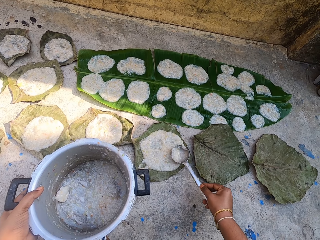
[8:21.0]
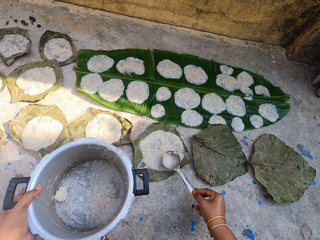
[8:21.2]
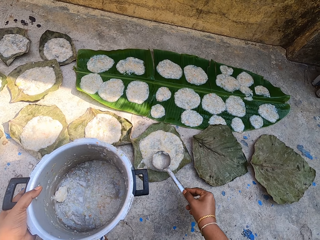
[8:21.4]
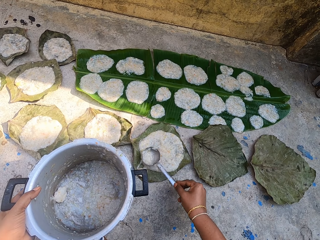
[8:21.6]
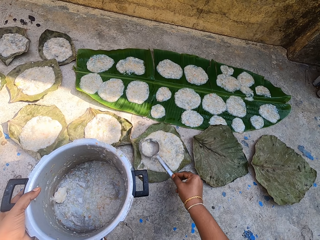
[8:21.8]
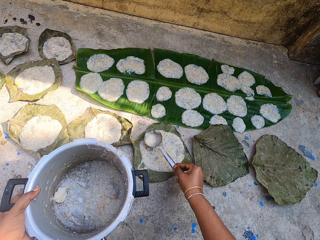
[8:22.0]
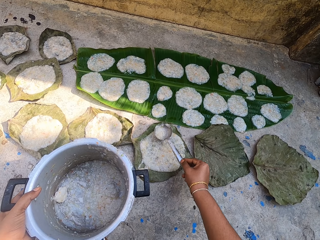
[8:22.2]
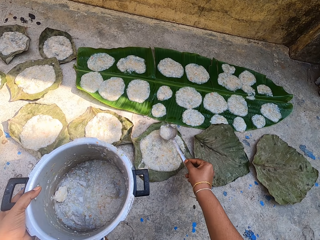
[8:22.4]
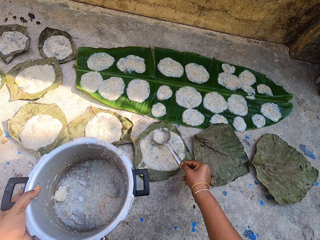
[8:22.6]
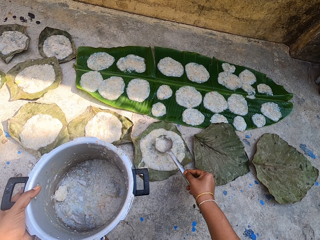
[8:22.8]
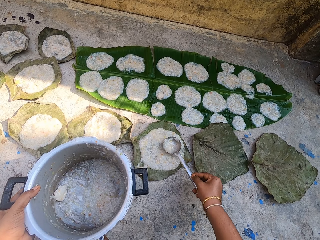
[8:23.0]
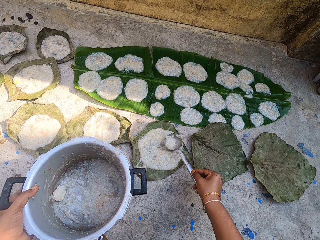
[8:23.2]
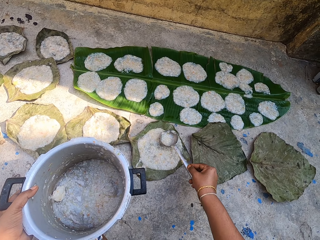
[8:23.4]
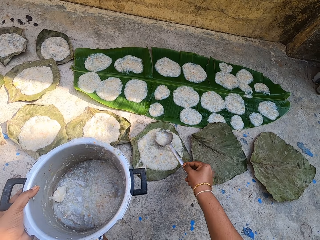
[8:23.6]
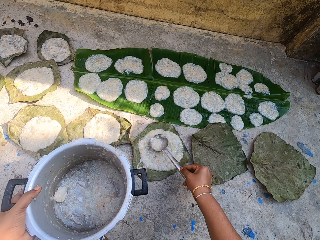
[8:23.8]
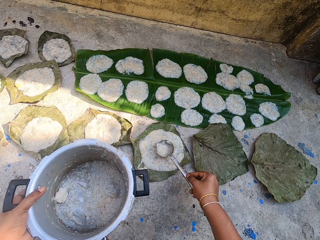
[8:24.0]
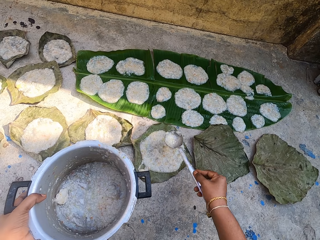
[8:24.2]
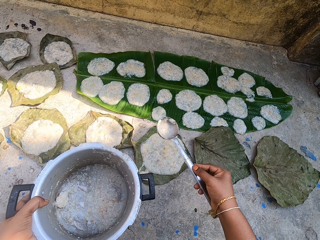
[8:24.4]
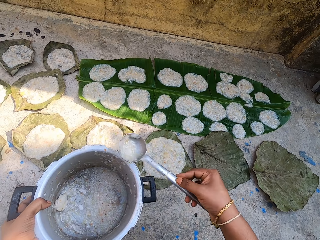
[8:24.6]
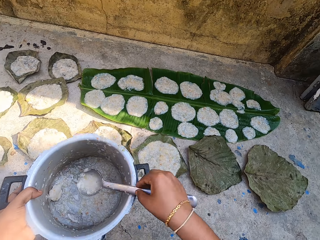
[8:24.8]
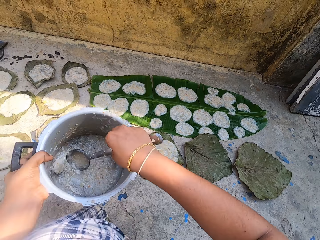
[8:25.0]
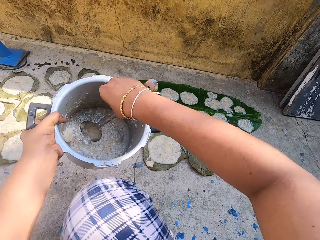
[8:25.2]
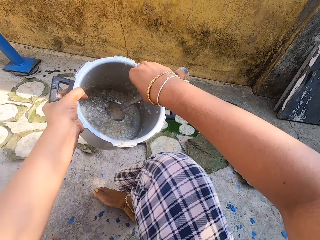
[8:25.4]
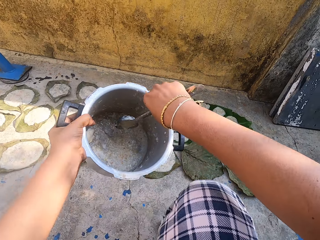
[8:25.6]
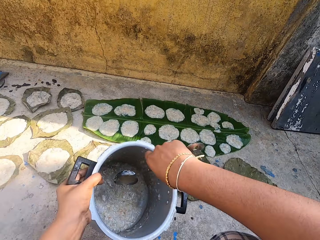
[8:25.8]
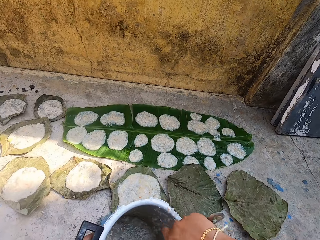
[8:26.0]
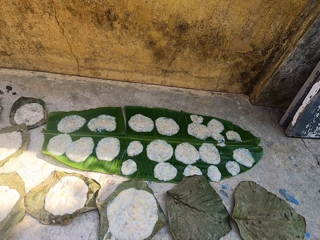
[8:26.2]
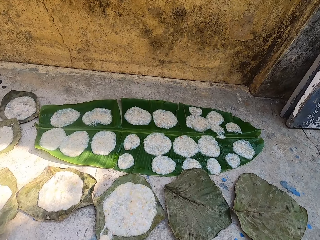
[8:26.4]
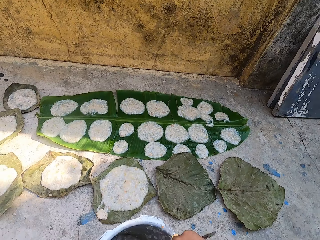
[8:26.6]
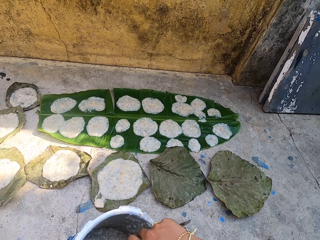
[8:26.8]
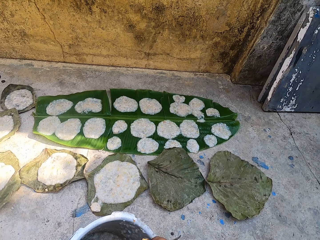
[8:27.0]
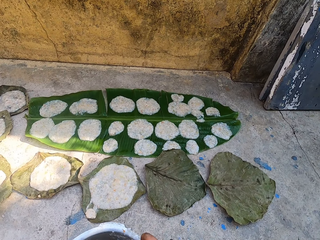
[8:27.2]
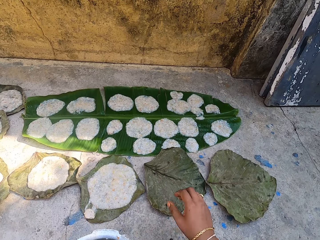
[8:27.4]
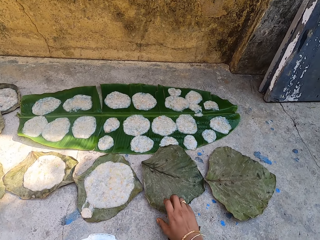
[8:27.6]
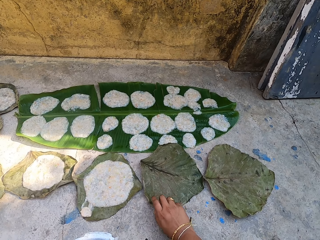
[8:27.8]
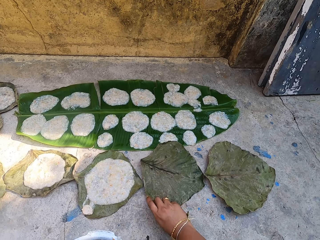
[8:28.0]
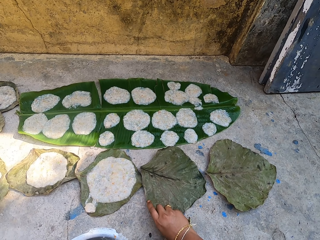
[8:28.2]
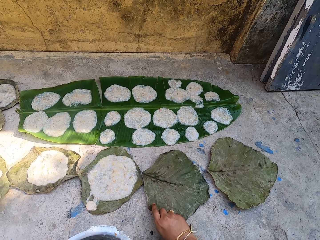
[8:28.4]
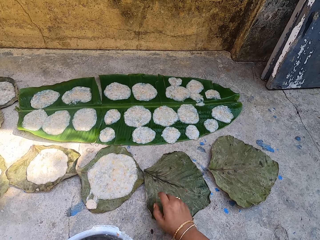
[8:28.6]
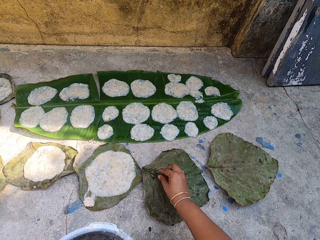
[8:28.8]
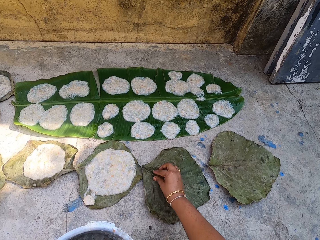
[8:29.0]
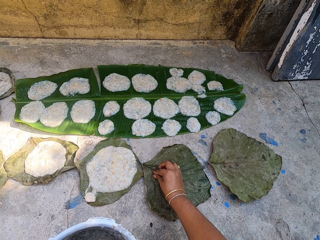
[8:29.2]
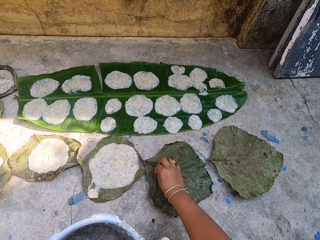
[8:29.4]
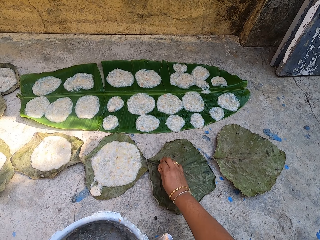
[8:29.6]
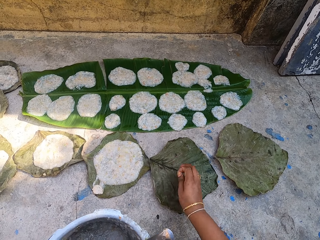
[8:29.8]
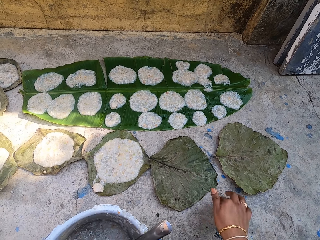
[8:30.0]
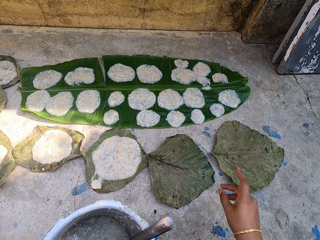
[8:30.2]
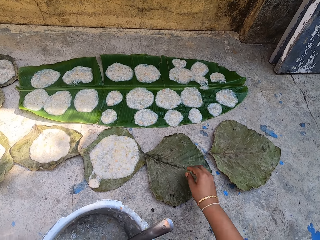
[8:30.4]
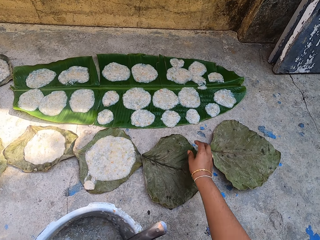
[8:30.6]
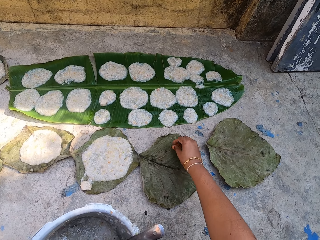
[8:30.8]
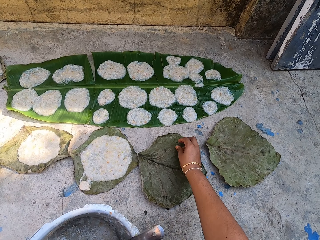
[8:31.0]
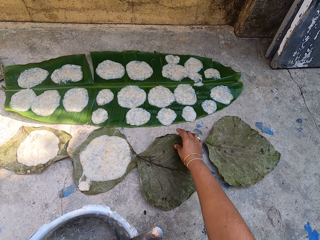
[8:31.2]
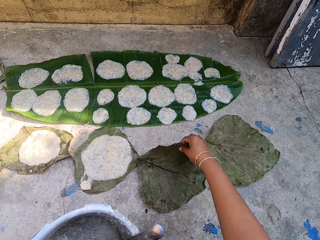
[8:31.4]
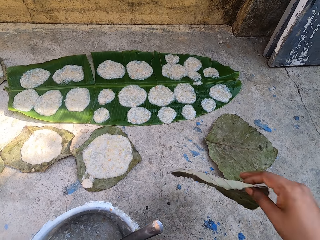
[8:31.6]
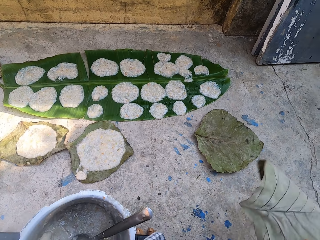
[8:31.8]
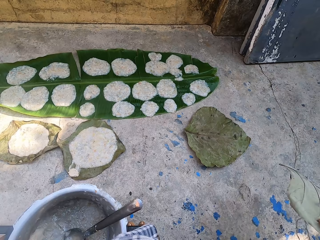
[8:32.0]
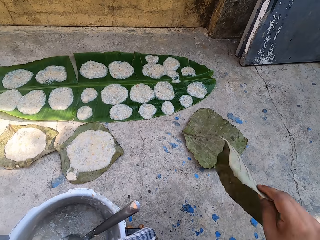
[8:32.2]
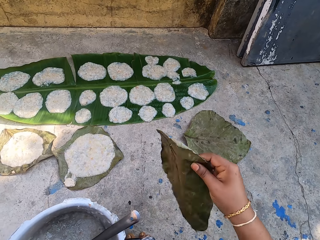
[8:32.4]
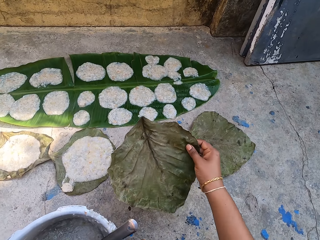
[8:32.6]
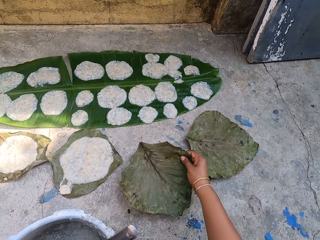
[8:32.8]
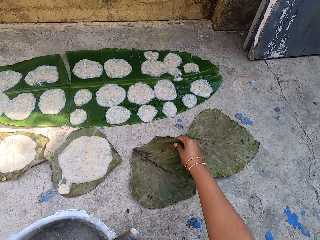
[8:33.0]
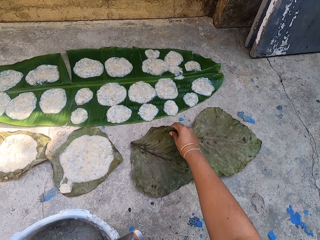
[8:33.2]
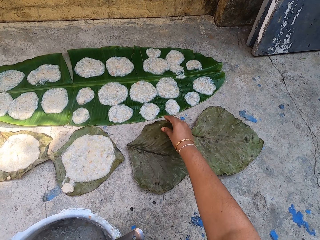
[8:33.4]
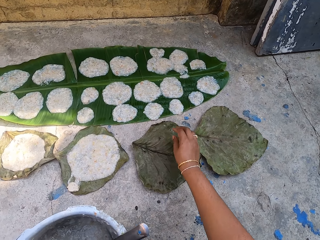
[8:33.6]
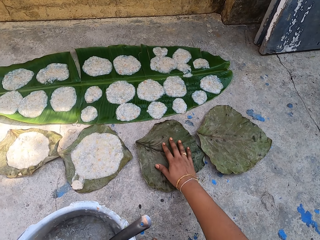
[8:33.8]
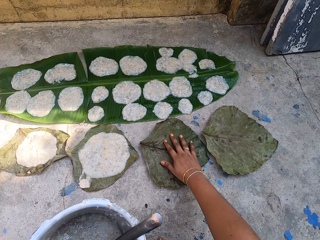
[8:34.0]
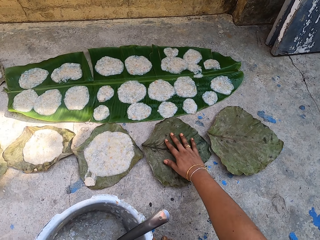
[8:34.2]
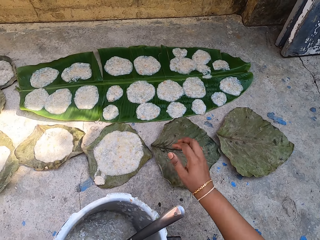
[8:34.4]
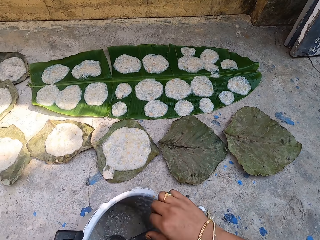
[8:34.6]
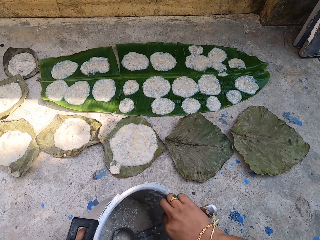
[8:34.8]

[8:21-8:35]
The camera wearer holds the cooking pot with her left hand. She moves around and puts a spoon in the pot. She moves the leaf on the floor. She picks something on the leaf and throws something on the ground. She picks up the leaf on the floor, shakes the leaf and puts the leaf on the floor.

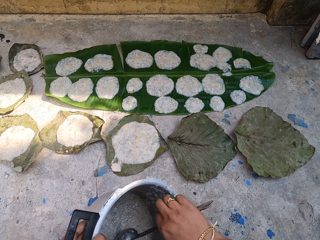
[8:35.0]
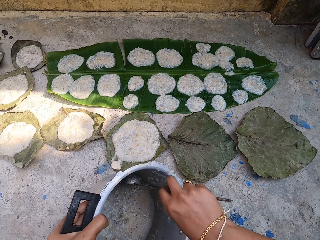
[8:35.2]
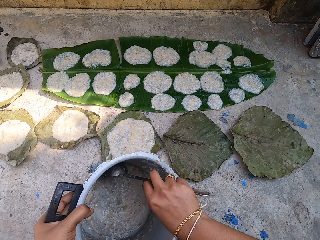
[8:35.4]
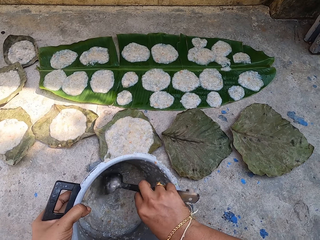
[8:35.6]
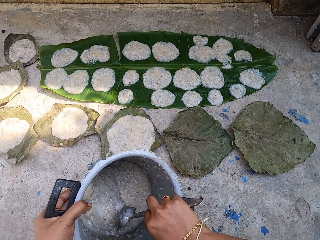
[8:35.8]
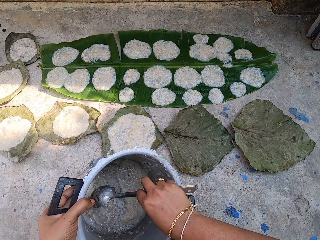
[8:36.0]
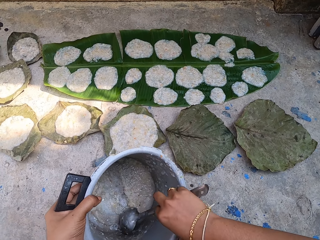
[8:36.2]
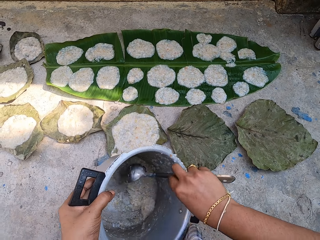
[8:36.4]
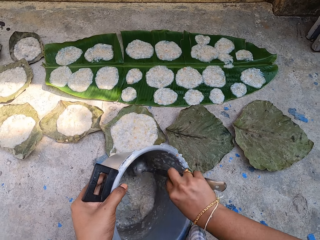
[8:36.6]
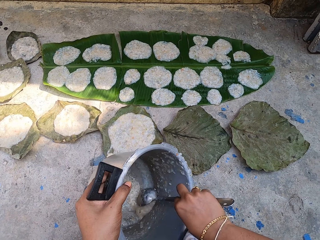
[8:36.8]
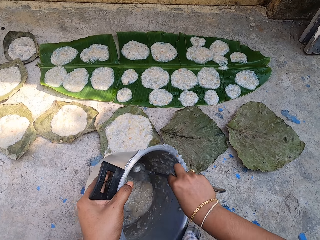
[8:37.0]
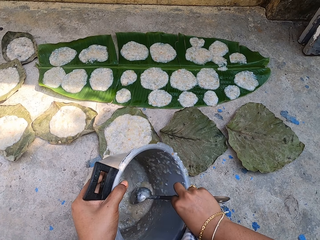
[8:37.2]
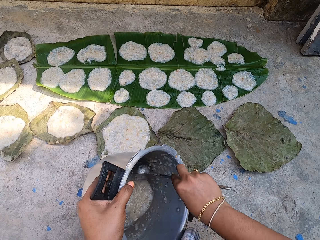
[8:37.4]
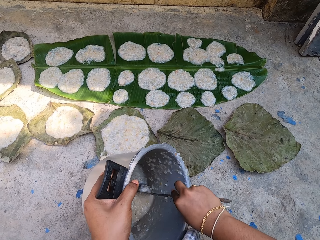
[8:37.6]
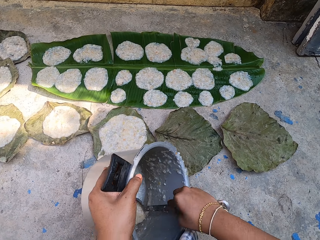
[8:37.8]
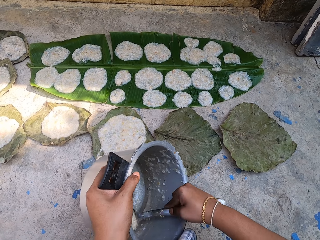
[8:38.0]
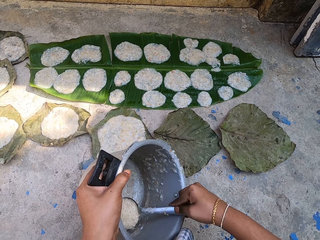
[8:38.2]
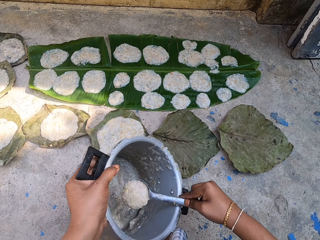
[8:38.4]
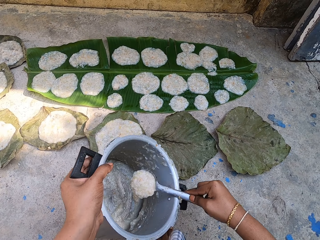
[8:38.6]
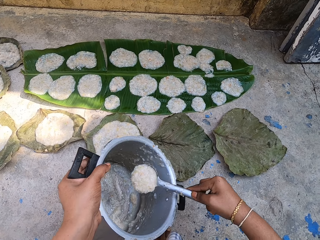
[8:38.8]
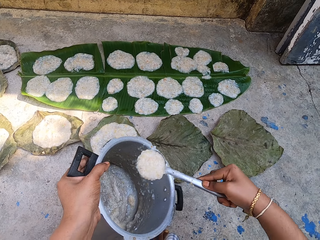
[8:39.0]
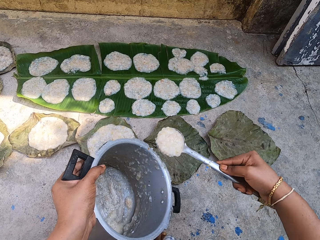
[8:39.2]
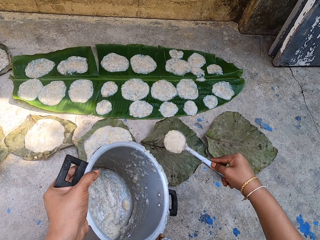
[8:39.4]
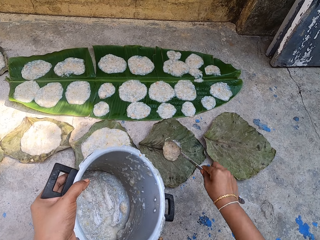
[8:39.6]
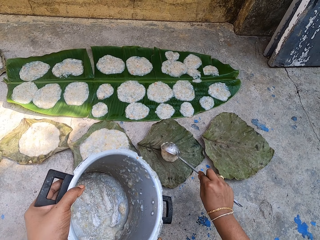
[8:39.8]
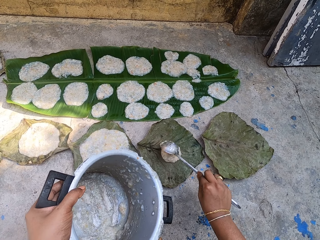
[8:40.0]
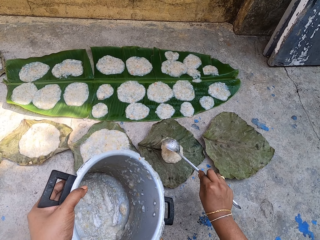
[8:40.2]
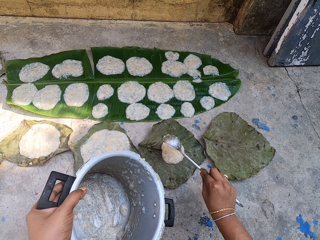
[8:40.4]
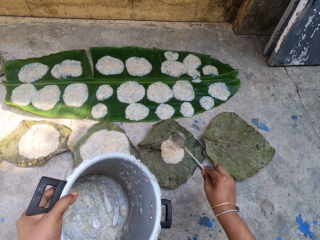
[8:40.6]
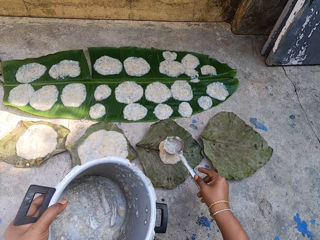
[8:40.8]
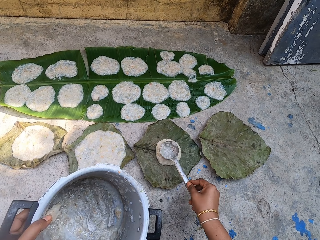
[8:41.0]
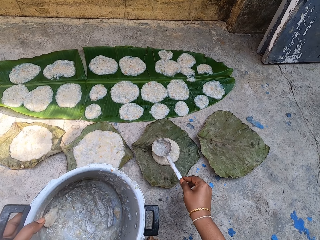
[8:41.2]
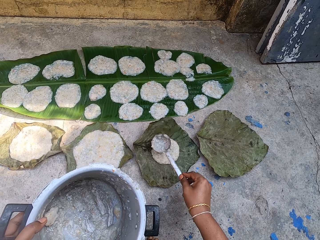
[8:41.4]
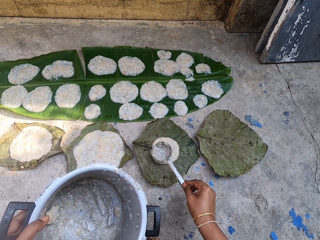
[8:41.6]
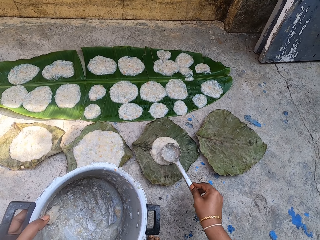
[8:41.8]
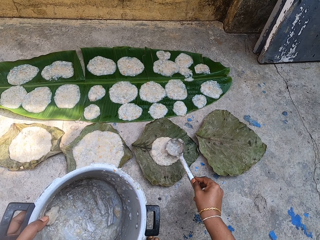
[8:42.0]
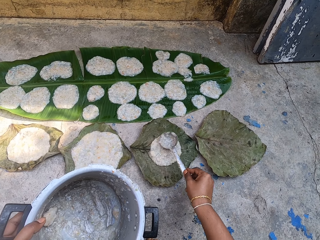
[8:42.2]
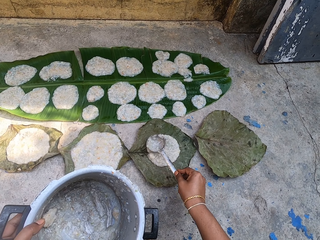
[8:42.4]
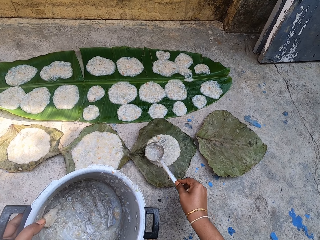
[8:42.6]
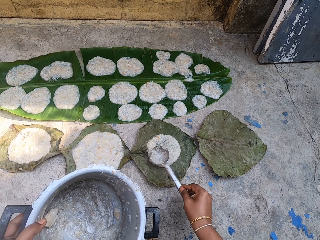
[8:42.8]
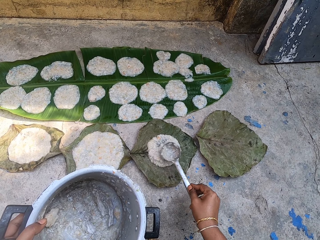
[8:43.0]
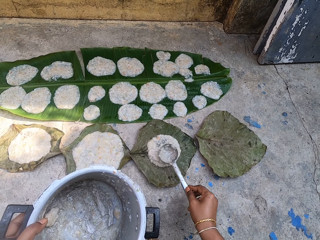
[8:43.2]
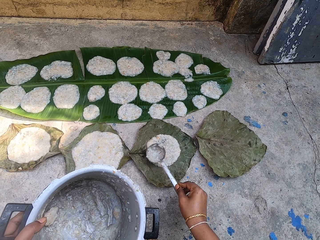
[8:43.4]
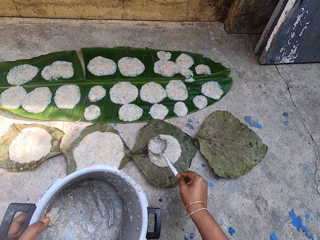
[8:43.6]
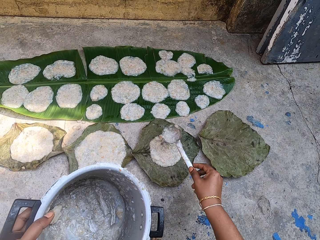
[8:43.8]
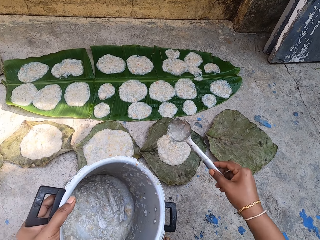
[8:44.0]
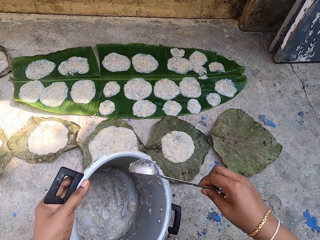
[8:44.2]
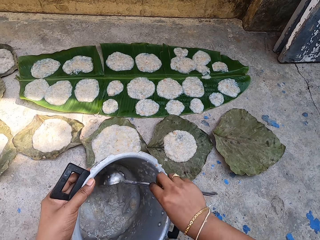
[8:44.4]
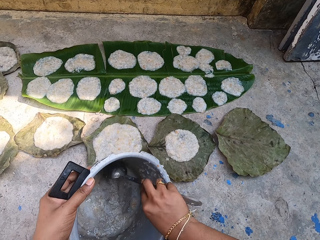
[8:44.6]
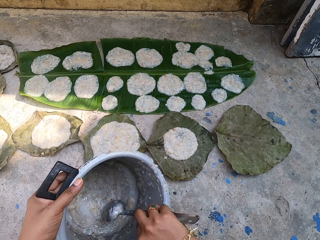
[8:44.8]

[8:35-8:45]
The camera wearer scoops the food in the cooking pot with a serving spoon. They pick up a spoon. They put the food on the leaf on the floor with the spoon. They spread the food on the leaf on the floor with the serving spoon.
